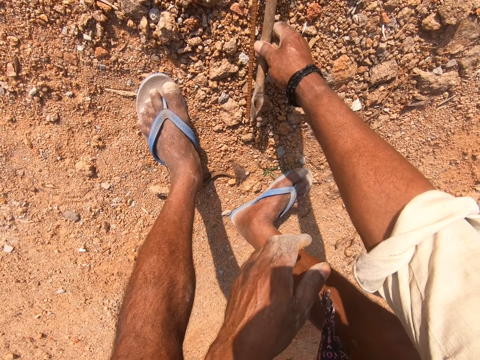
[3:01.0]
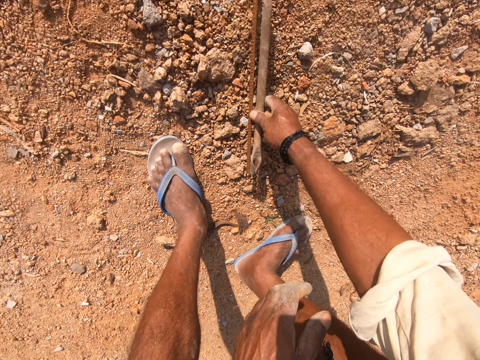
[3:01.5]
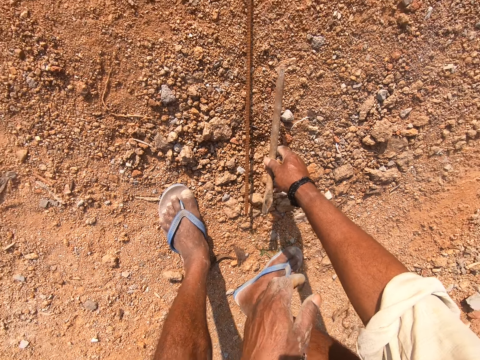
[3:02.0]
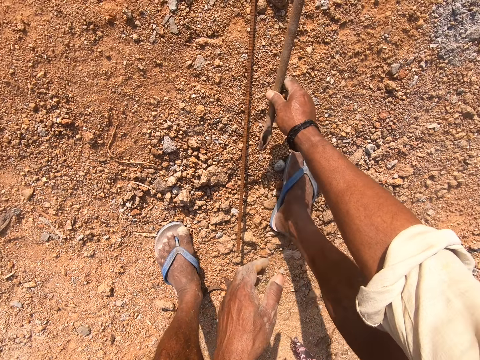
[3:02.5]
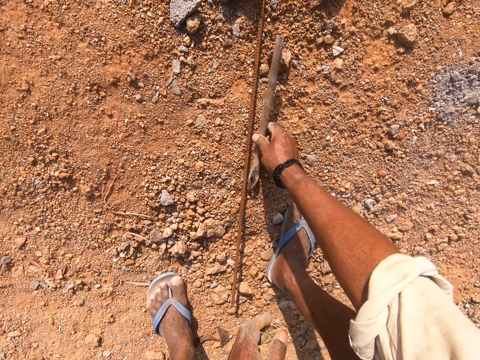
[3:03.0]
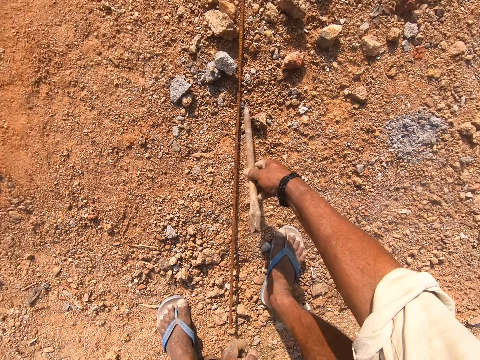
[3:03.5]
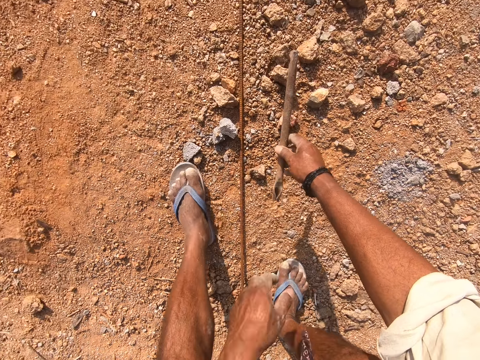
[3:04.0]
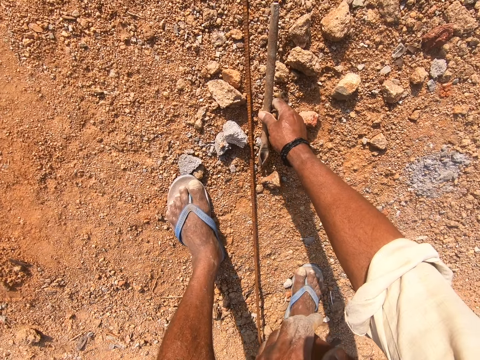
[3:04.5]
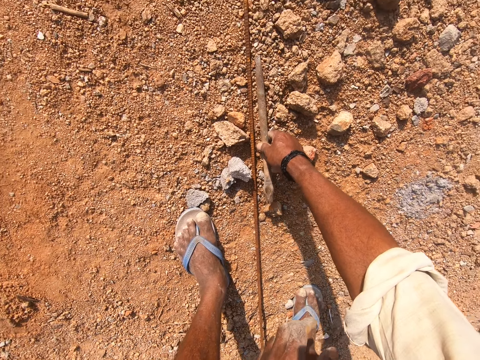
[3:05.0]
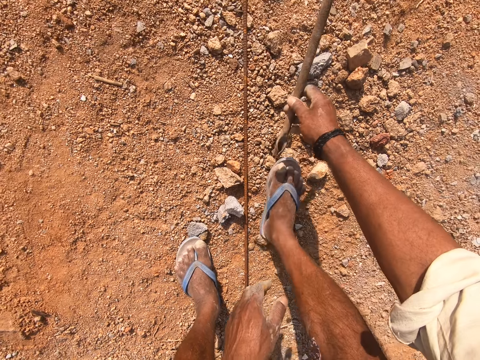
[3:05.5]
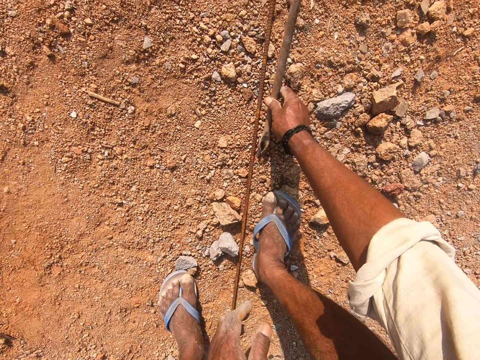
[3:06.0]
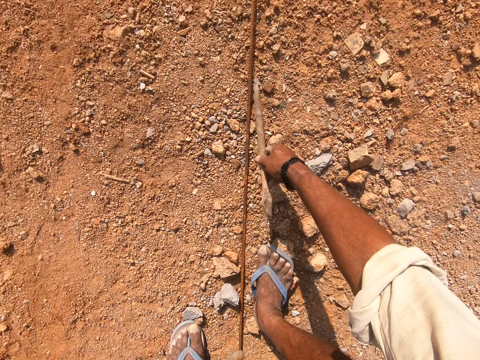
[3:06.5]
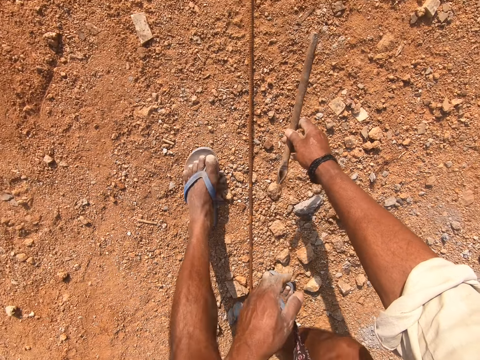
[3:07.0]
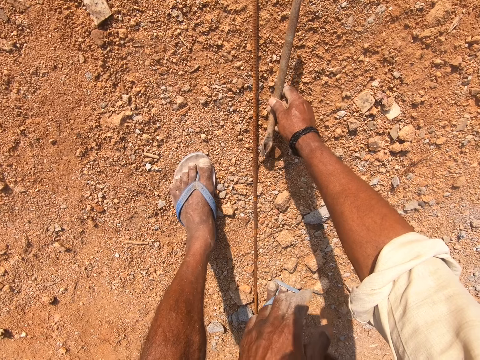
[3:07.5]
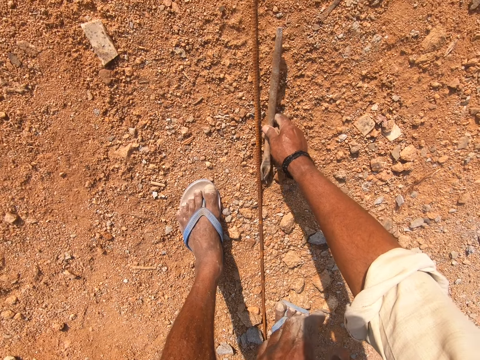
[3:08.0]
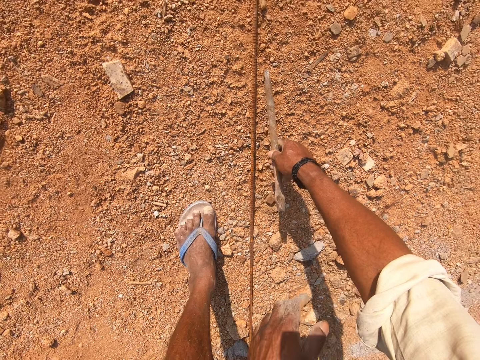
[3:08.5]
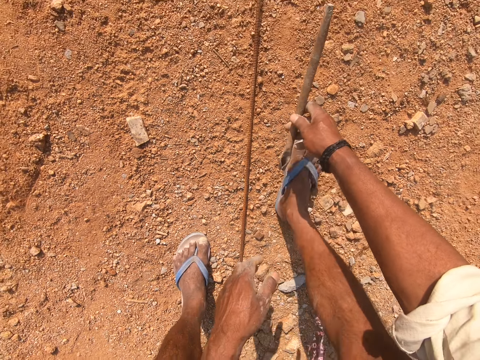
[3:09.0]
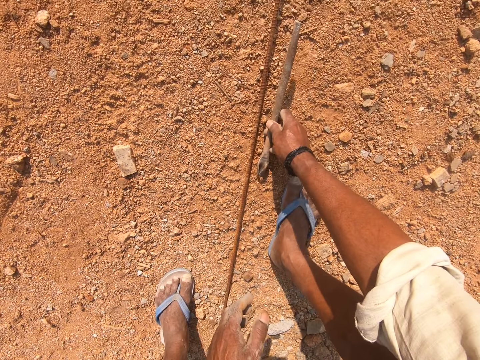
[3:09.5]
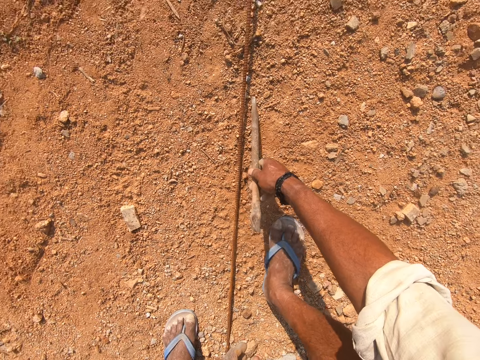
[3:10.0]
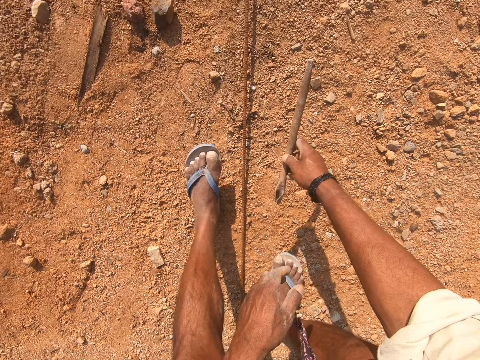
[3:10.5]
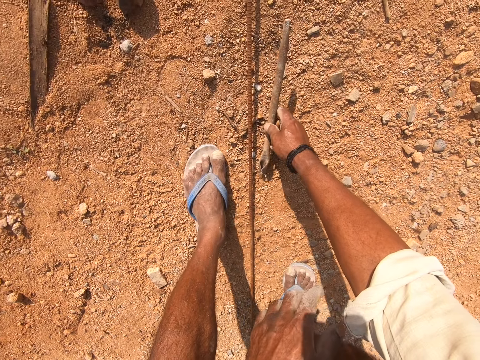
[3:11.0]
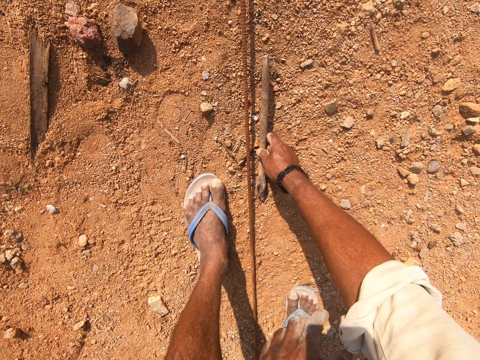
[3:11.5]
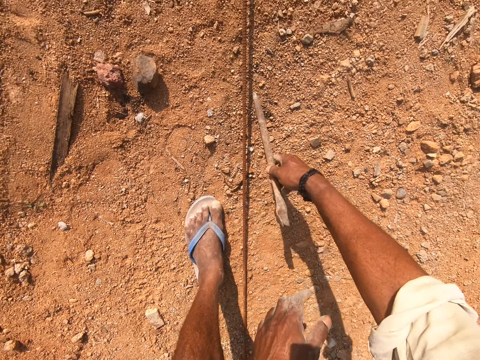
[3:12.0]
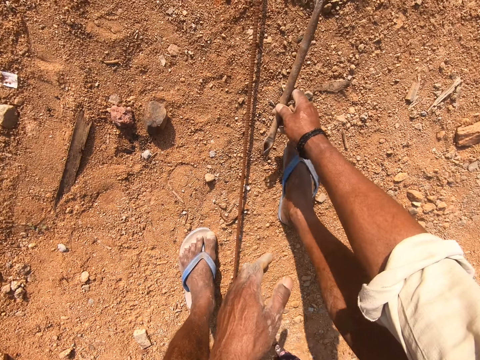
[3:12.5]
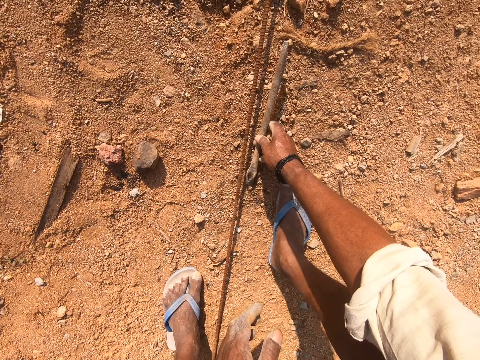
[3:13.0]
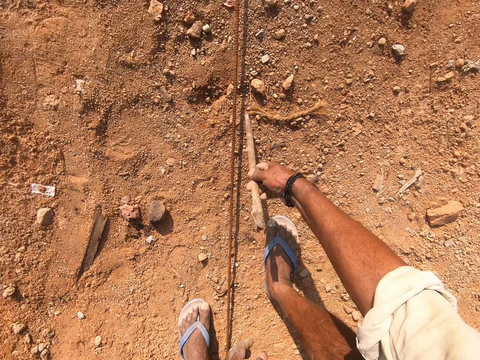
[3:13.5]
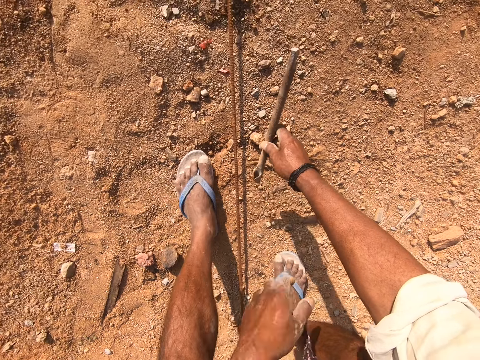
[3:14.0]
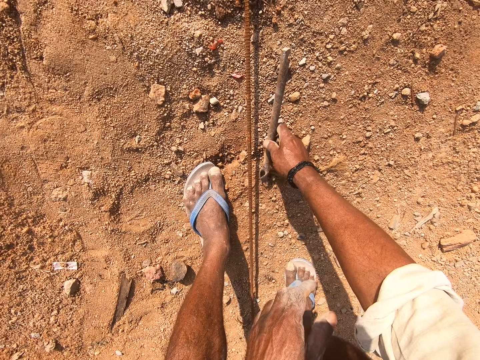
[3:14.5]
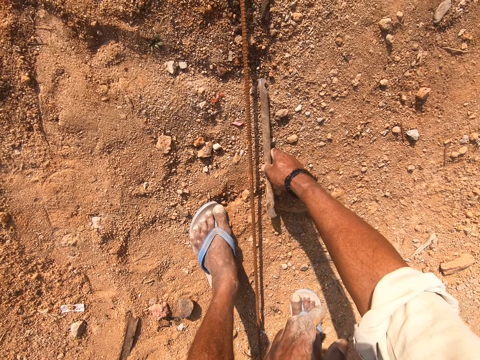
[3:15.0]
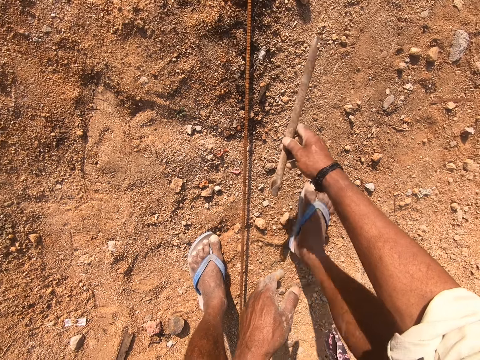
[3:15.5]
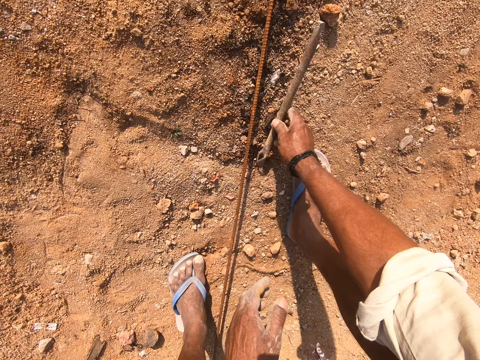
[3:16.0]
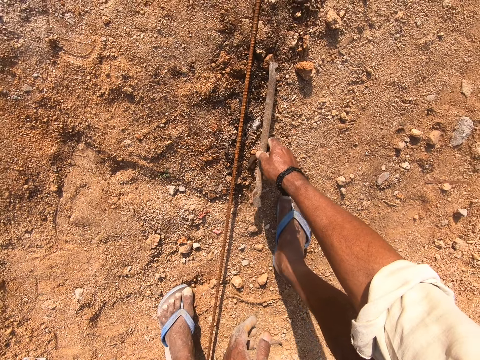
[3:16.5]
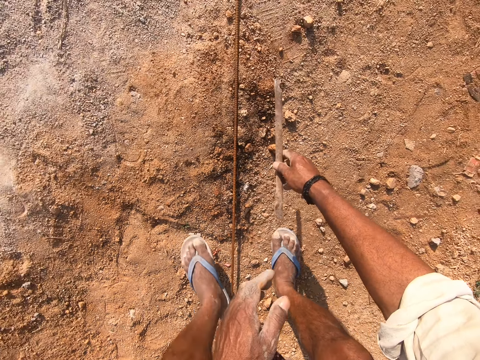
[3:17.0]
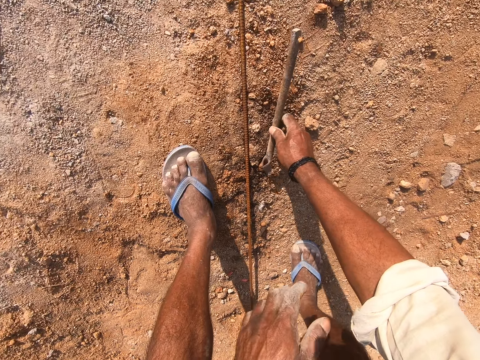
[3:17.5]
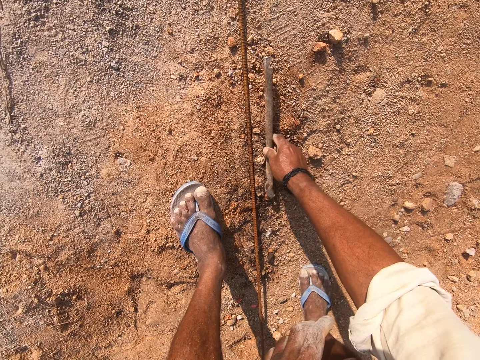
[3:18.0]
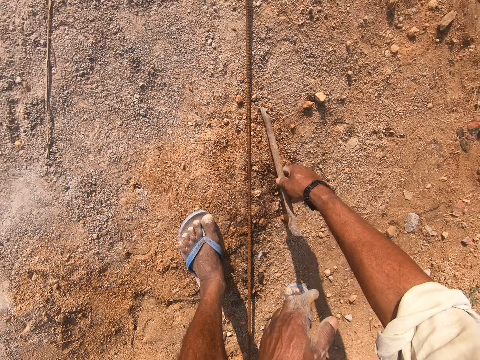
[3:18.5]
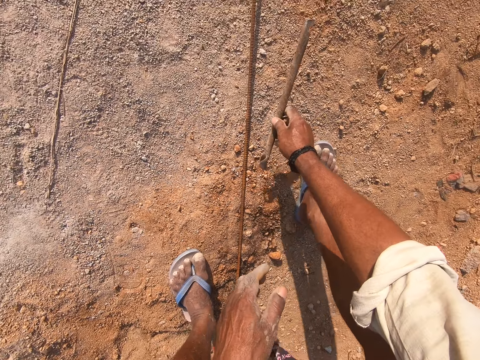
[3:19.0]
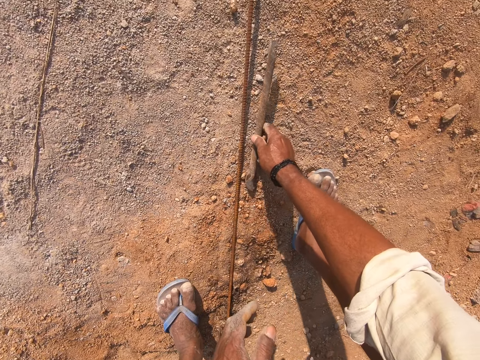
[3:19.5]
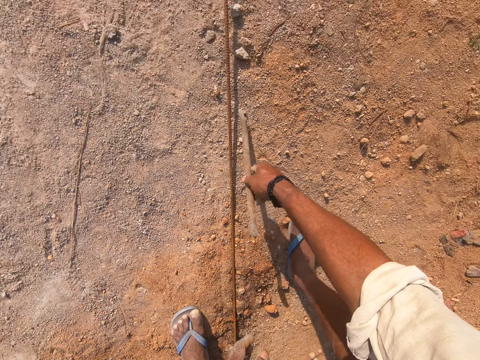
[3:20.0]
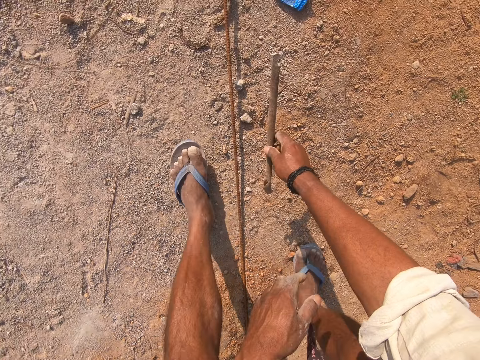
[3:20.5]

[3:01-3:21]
The camera wearer measures the metal rod with a metal. They count.

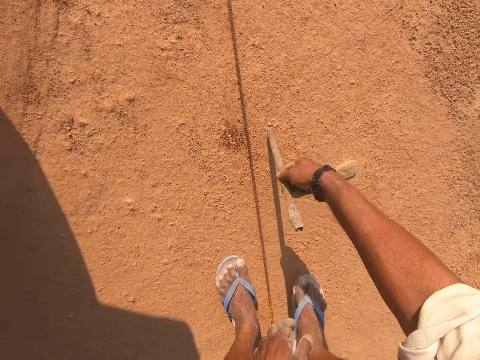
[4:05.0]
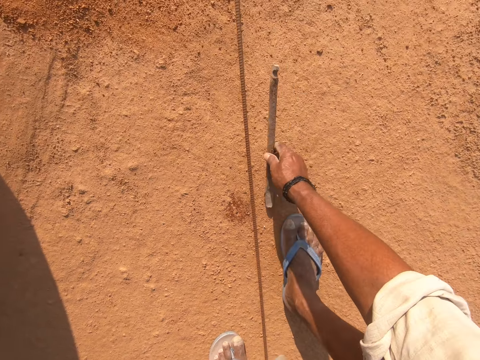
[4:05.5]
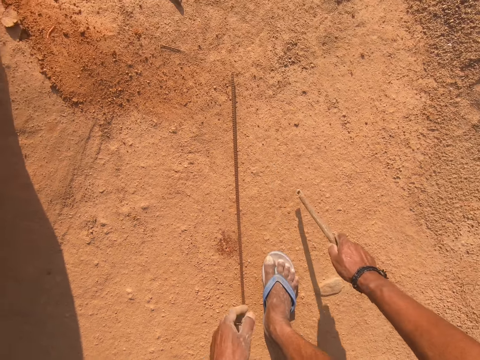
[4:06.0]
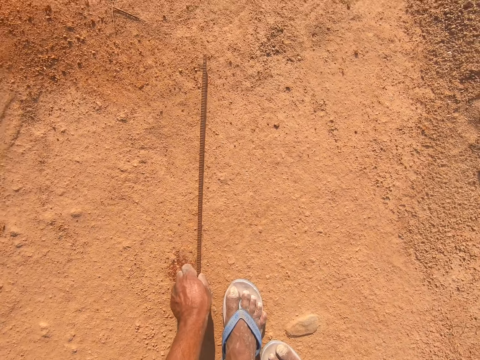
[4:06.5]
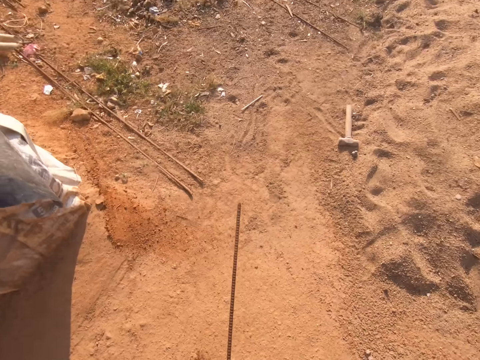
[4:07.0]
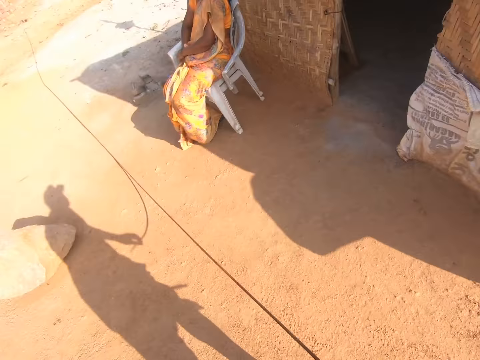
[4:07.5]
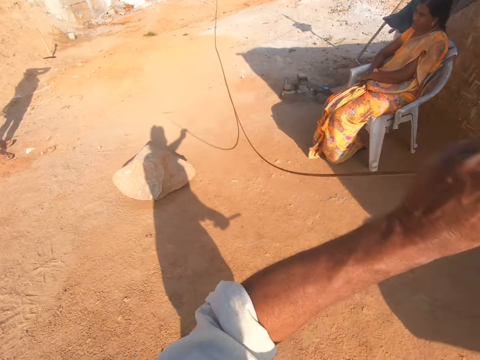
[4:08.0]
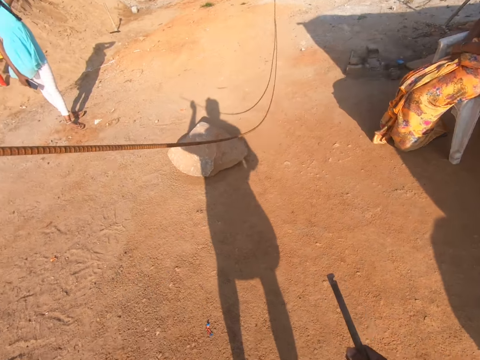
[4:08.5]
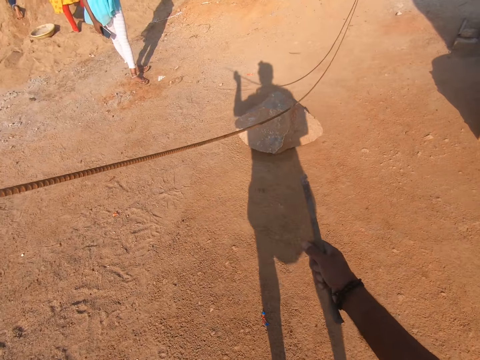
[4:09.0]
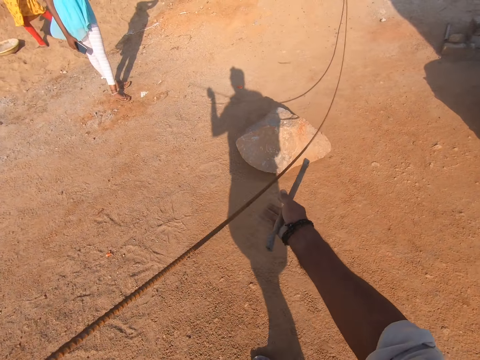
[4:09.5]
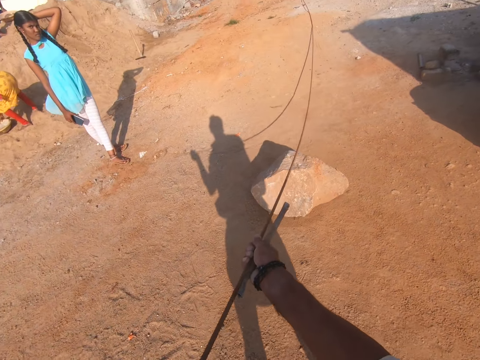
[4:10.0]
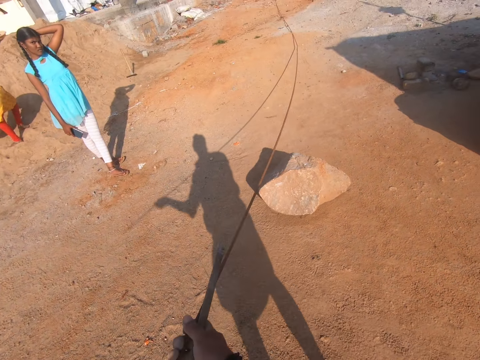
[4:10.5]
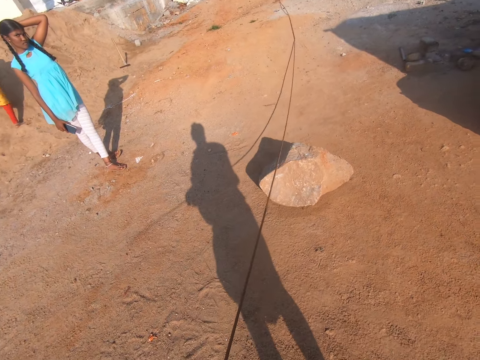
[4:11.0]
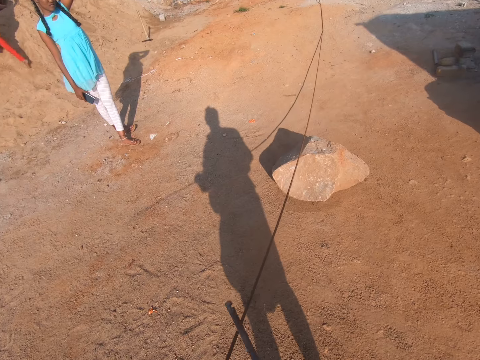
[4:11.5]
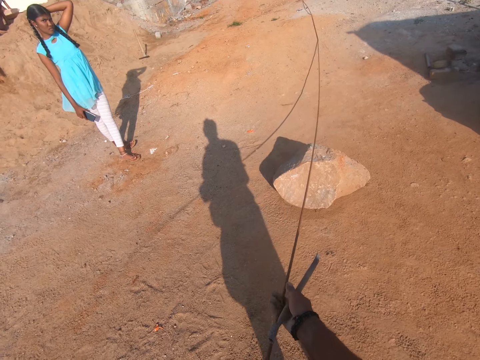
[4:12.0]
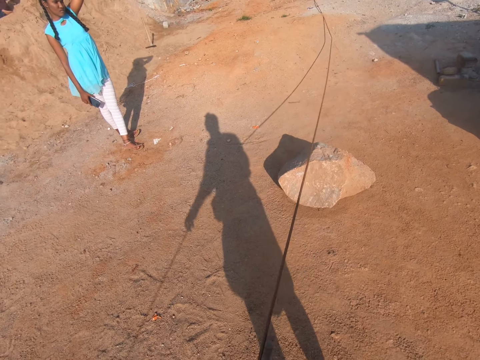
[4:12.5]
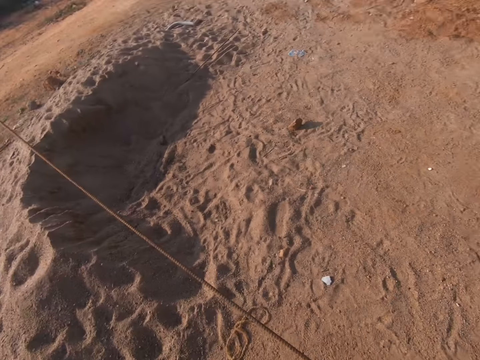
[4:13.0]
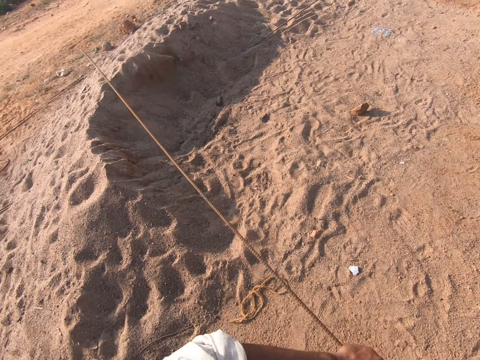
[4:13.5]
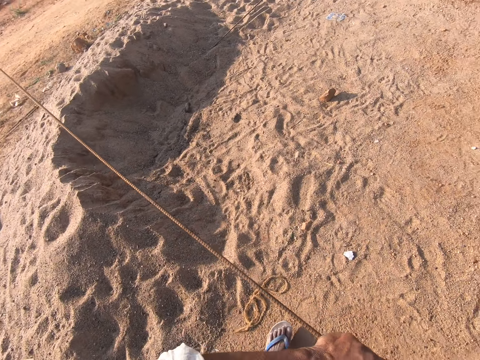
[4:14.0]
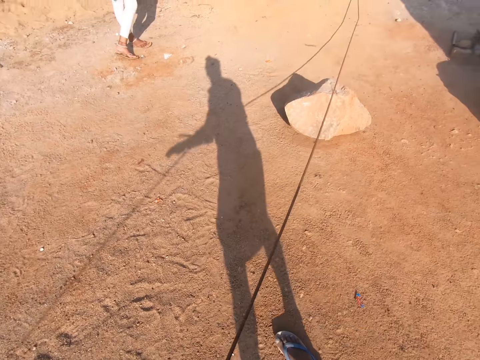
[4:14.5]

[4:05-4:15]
The camera wearer picks up a metal rod. They pull the metal. They adjust the metal rod.
